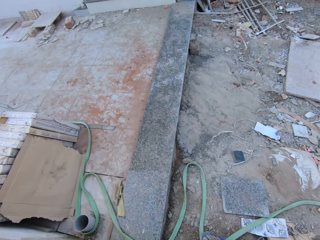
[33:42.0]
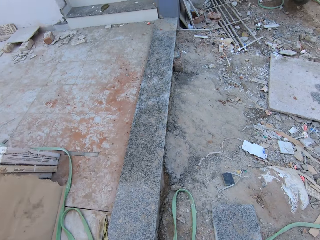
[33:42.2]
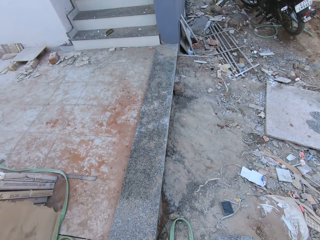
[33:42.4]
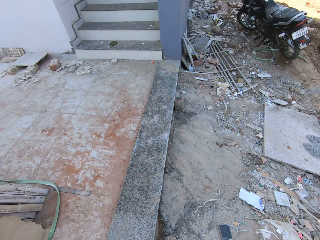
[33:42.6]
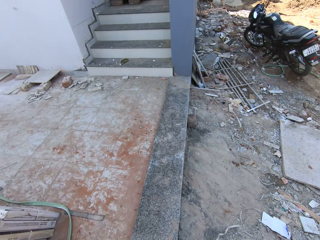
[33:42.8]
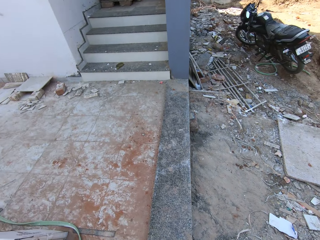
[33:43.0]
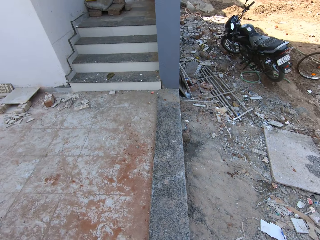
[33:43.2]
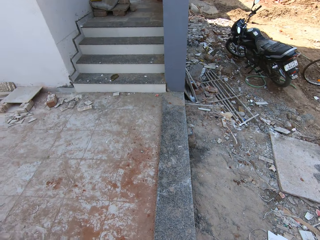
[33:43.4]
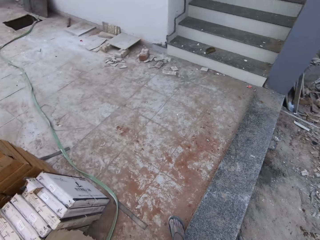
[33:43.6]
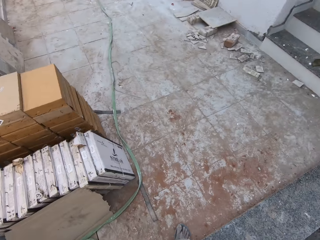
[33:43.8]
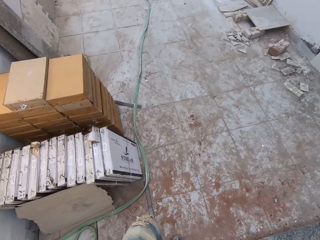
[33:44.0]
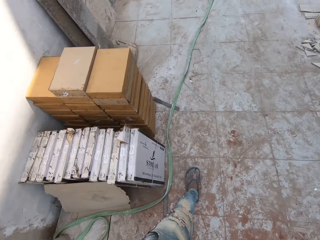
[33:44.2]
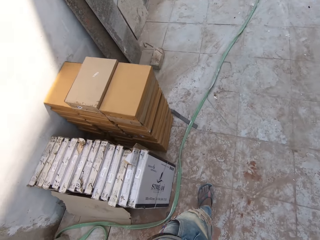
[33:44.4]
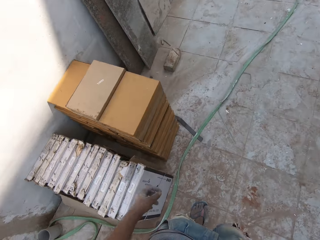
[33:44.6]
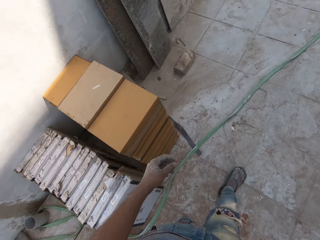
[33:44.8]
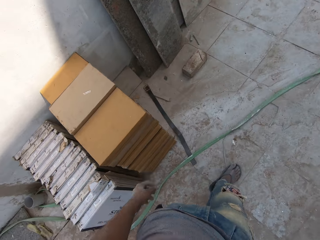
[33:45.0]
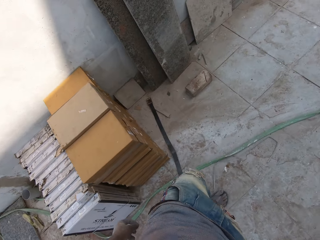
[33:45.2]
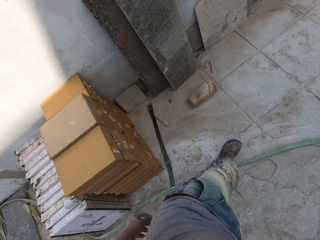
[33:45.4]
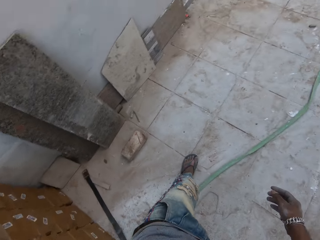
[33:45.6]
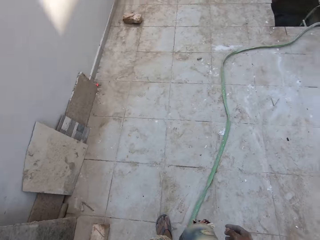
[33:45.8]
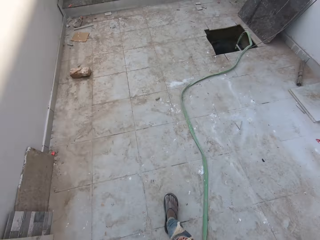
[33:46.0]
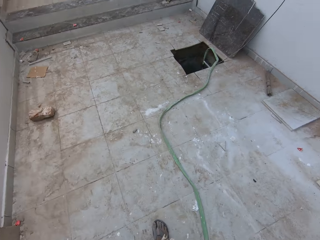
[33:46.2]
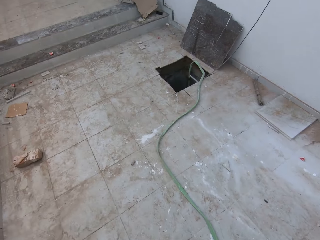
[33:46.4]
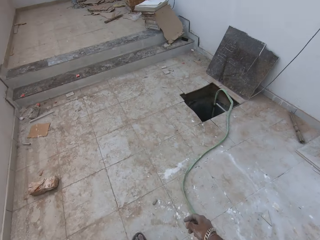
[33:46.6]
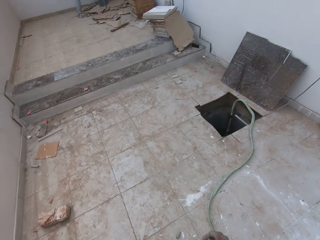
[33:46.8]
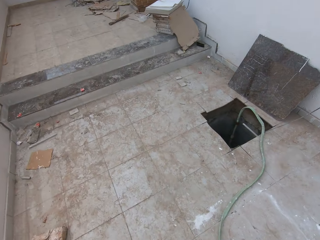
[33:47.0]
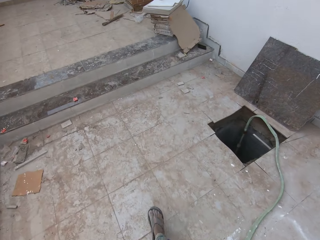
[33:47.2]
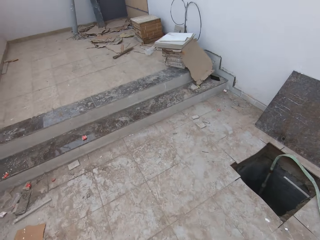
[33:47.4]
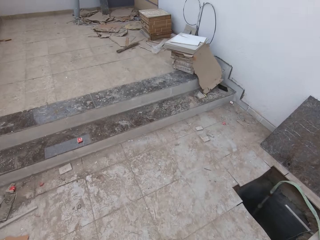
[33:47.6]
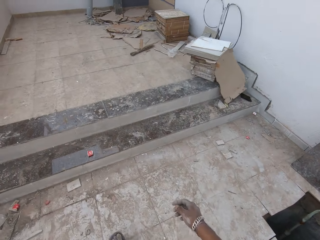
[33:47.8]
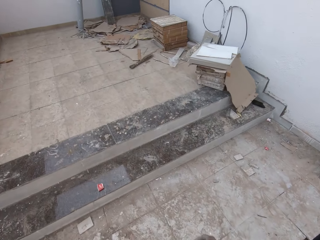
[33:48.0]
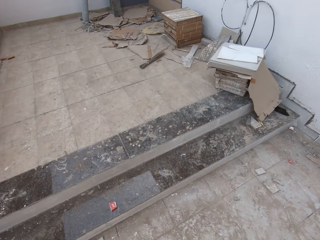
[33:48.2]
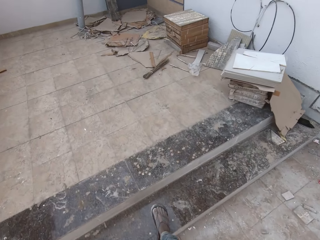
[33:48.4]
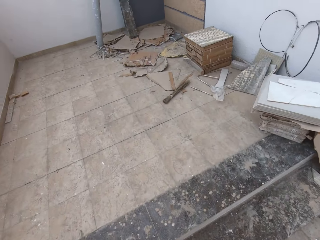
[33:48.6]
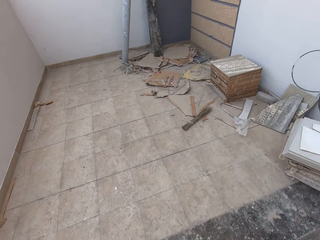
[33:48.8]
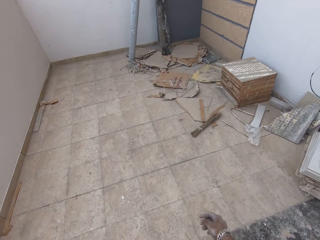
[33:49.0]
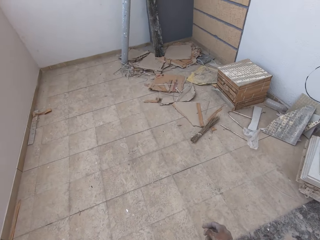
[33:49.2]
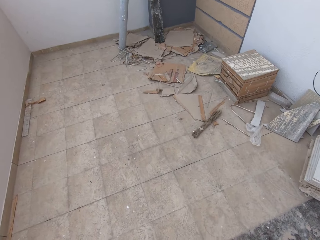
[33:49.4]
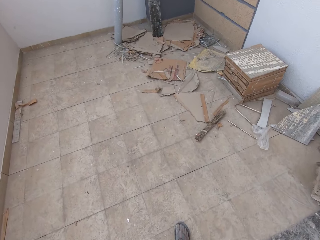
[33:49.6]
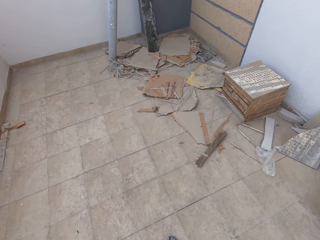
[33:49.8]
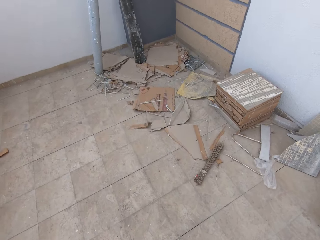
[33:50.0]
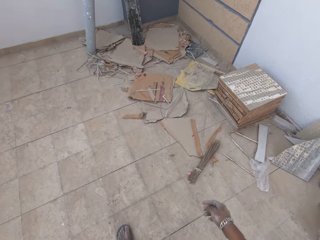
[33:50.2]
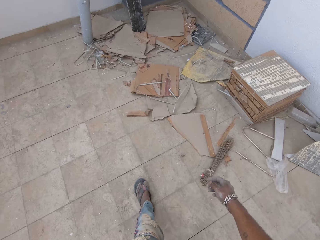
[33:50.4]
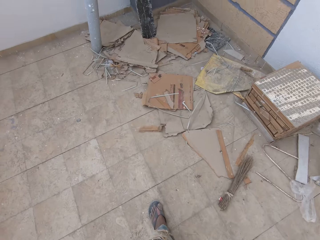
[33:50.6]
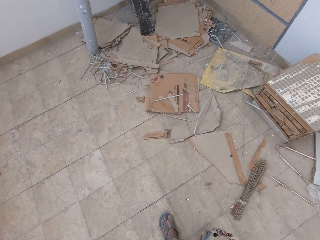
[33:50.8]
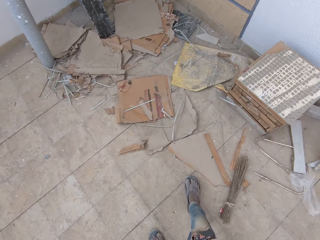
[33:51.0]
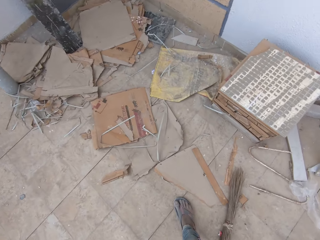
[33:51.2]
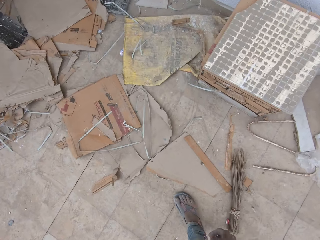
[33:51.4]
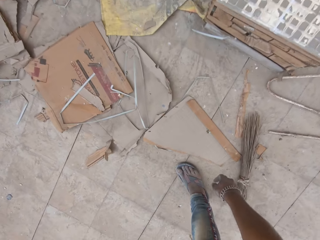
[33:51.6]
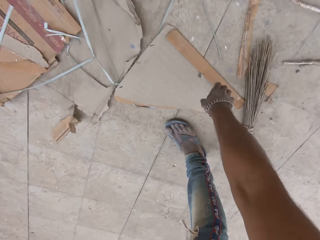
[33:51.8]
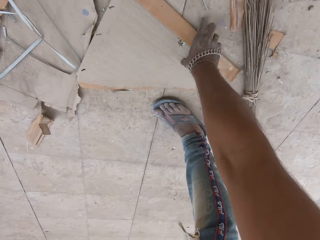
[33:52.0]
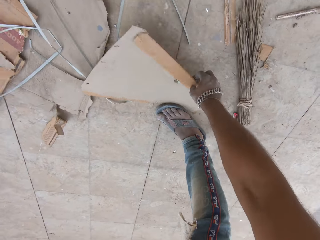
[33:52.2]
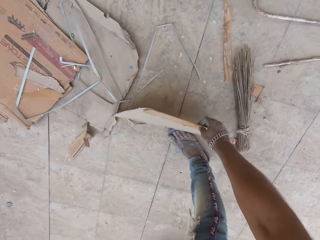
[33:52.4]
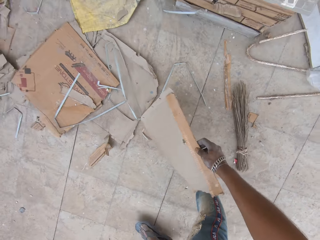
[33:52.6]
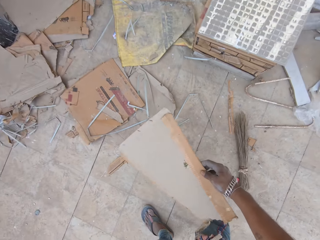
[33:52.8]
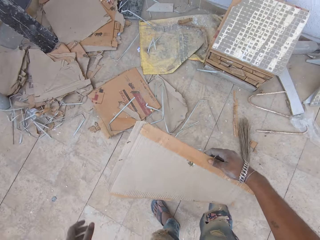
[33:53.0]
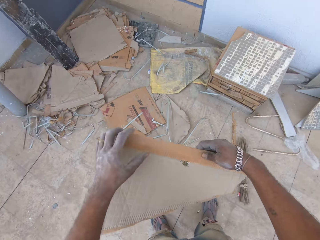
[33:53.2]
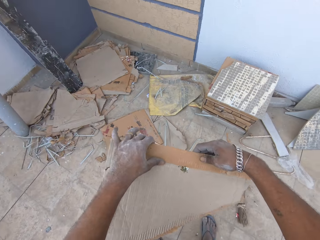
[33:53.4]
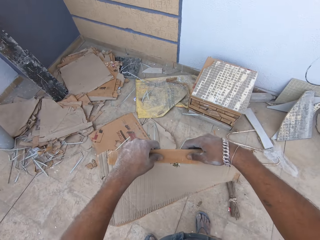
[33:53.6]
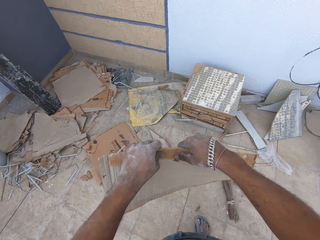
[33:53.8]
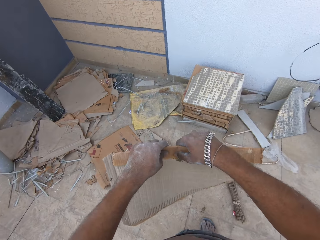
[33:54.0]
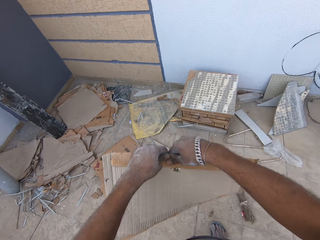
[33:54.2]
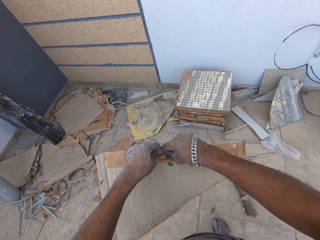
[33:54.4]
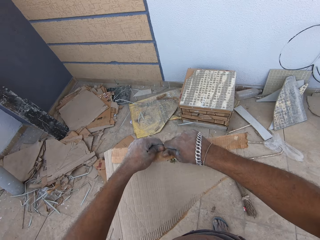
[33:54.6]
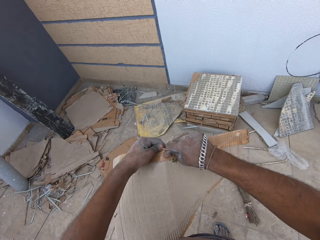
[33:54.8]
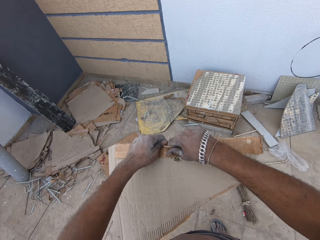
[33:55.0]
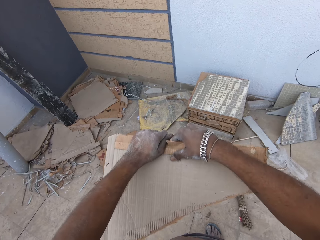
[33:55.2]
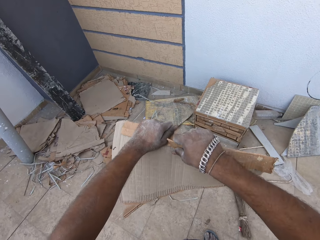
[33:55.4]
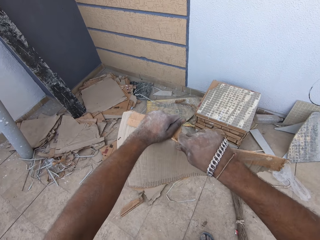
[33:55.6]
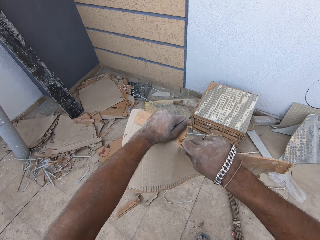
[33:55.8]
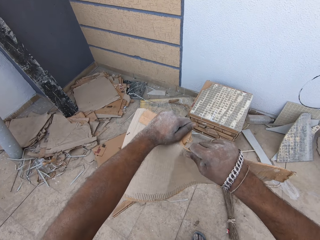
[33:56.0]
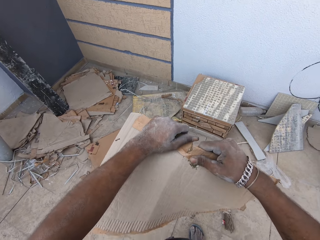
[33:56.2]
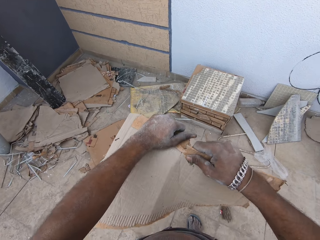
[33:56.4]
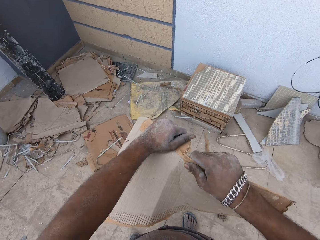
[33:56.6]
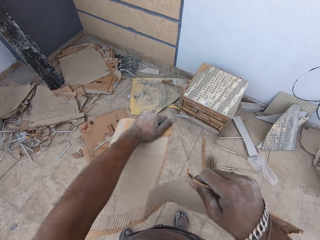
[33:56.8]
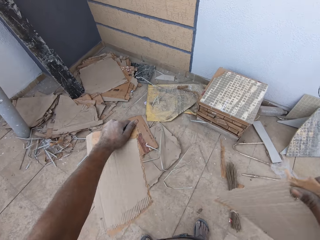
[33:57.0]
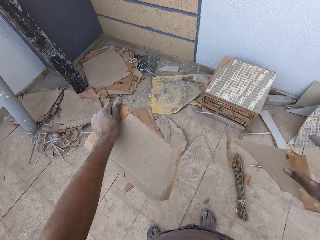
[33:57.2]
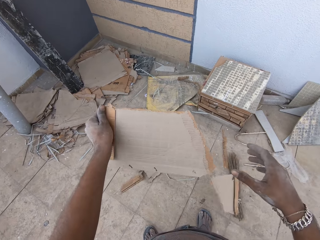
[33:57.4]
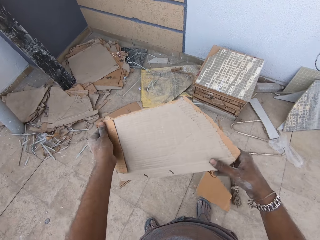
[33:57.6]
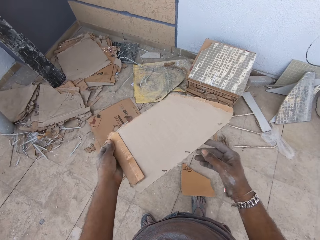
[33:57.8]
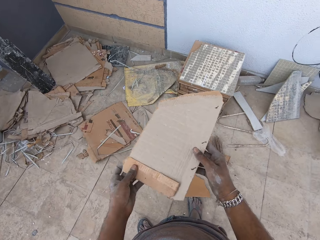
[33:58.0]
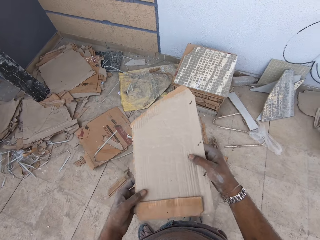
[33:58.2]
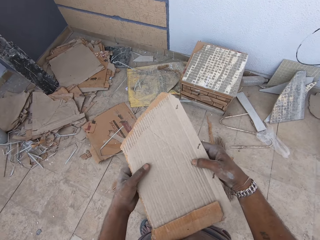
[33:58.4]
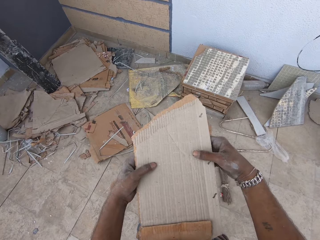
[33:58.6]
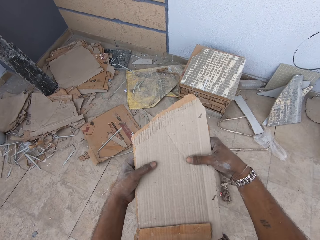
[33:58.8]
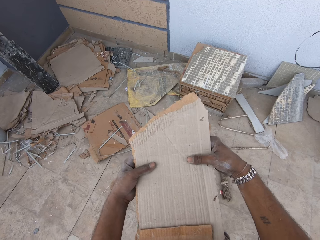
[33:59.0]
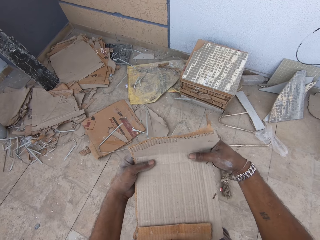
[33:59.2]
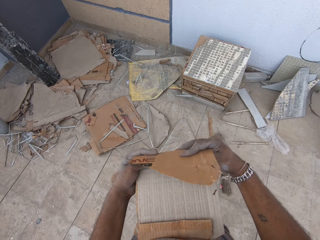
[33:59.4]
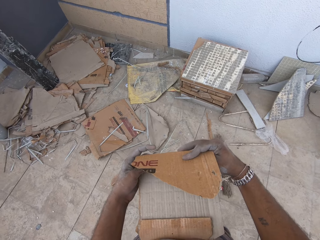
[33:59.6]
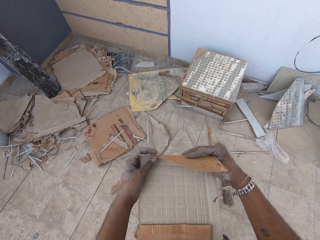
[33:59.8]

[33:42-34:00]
The camera wearer walks towards the house. He picks up a carton from the ground with his right hand. He tears the carton with his hands. He drops the carton on the ground with his right hand. He holds the carton with his hands and folds the carton with his hands.

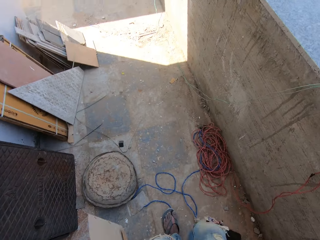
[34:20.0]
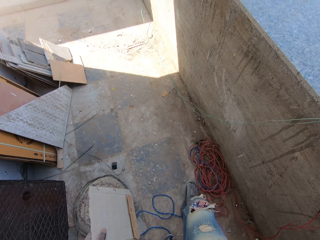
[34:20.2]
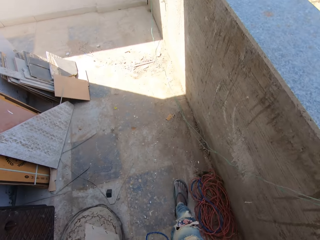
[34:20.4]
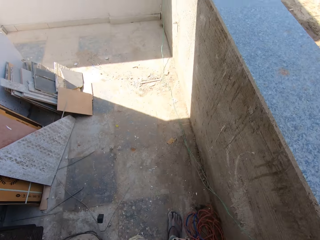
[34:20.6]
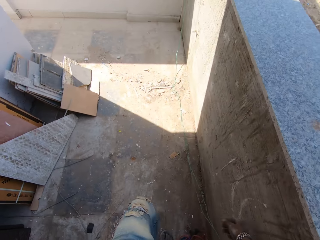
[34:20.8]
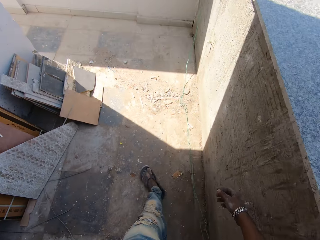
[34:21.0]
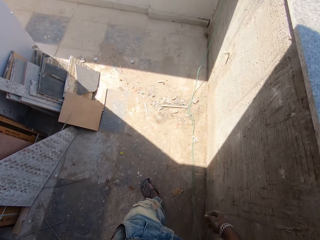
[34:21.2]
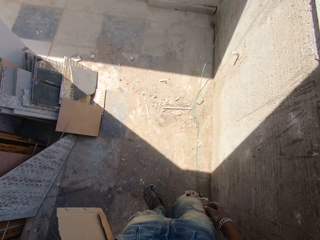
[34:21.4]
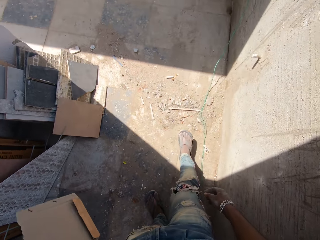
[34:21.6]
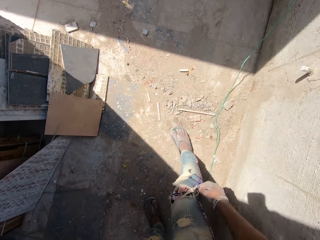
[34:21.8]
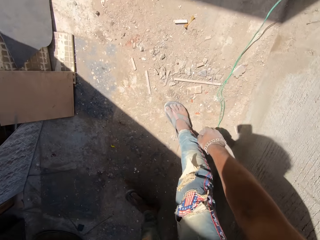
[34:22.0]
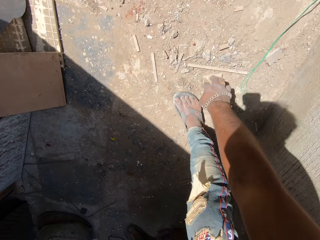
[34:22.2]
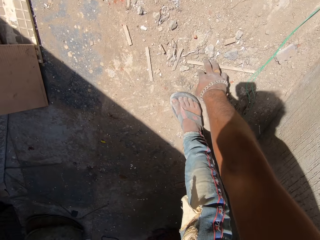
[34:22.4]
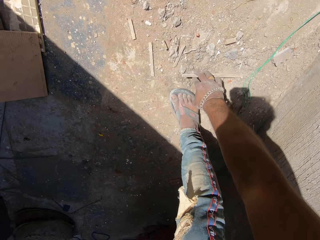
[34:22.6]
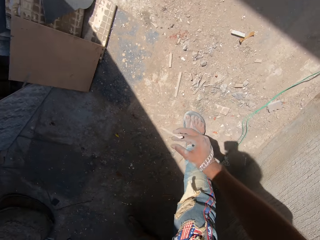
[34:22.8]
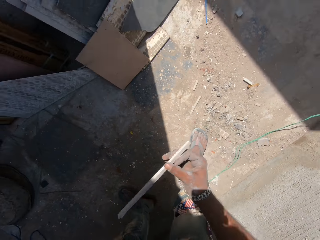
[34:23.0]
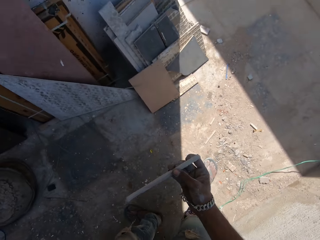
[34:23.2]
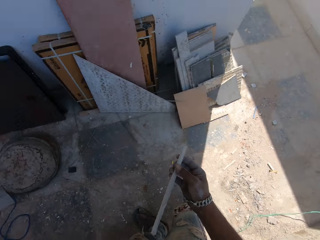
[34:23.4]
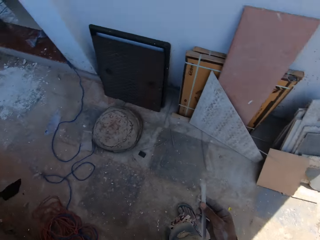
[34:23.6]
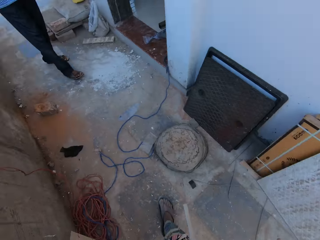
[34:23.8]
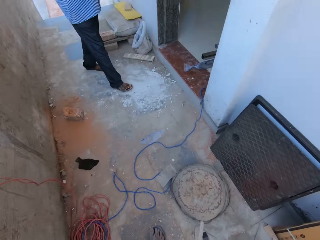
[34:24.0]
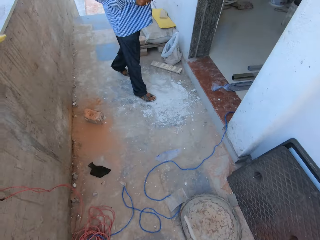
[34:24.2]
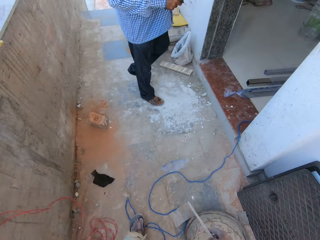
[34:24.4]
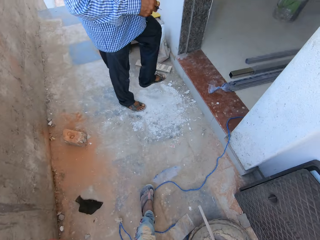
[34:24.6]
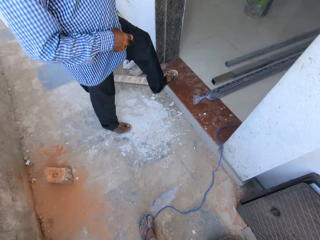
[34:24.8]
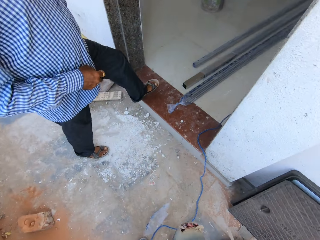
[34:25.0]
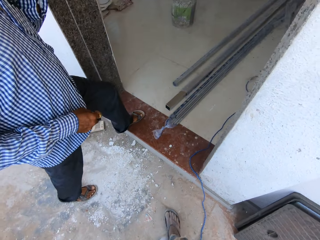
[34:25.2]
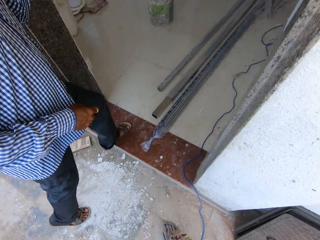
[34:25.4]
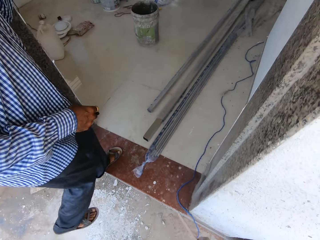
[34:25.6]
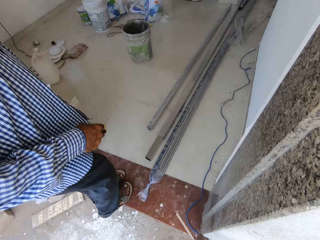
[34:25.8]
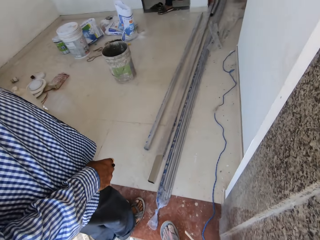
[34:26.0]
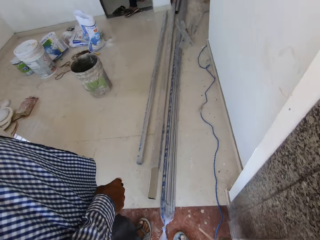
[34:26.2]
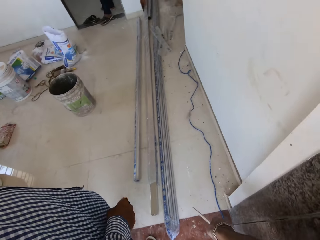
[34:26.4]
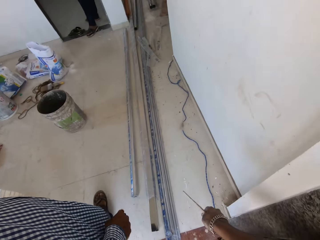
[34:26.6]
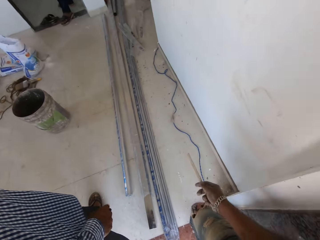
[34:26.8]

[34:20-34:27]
The camera wearer picks up a piece of metal or stick from the ground with his right hand. He walks in the house.
